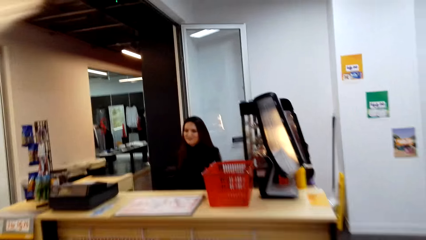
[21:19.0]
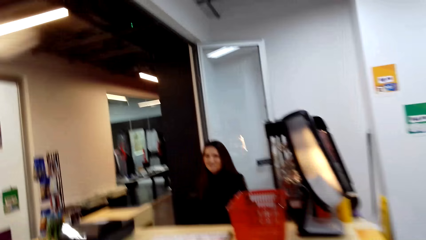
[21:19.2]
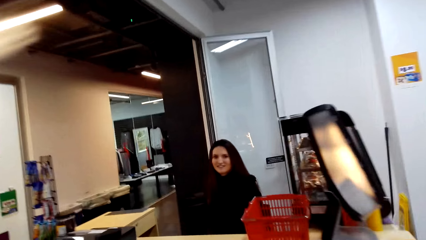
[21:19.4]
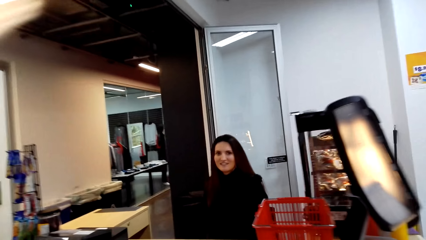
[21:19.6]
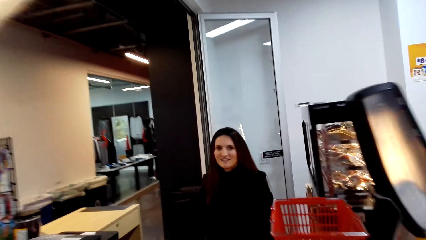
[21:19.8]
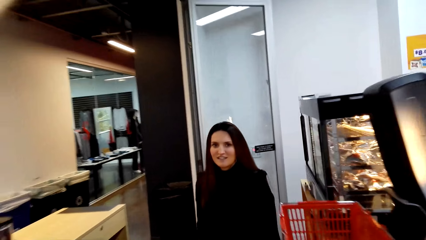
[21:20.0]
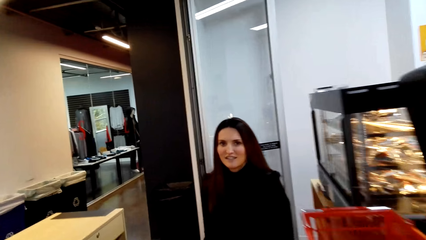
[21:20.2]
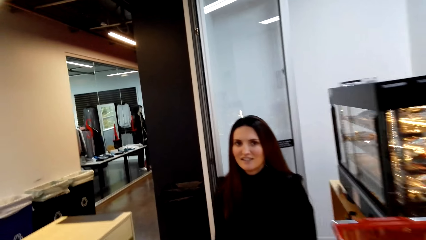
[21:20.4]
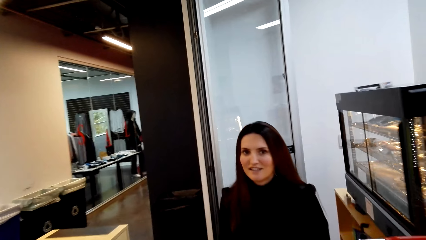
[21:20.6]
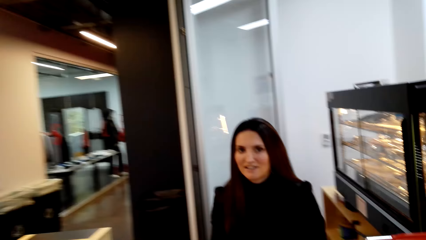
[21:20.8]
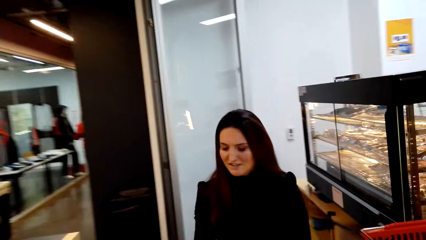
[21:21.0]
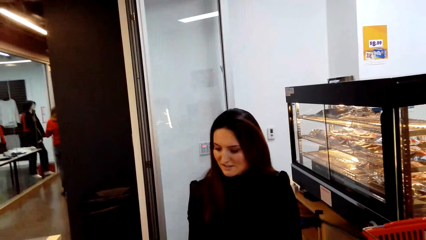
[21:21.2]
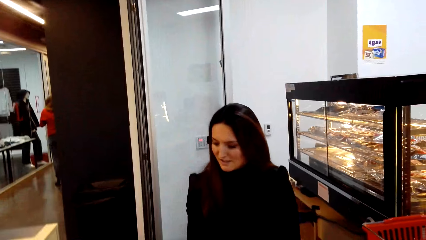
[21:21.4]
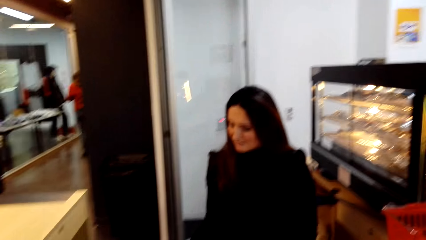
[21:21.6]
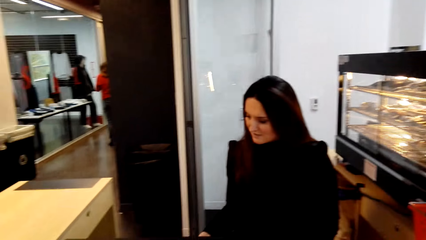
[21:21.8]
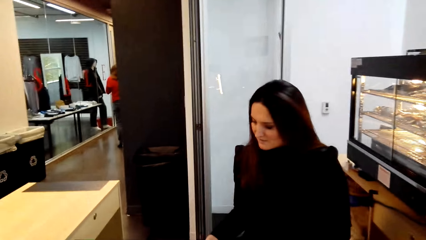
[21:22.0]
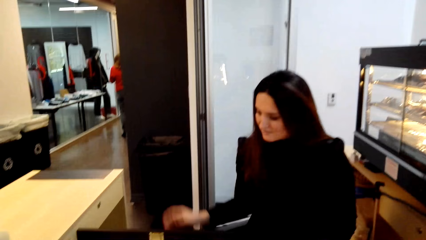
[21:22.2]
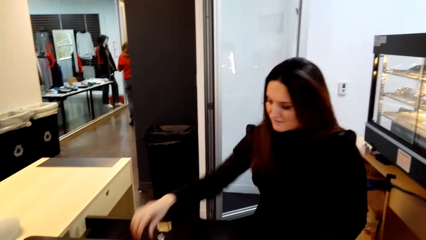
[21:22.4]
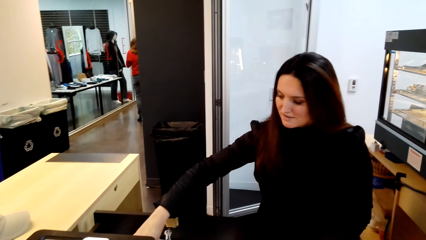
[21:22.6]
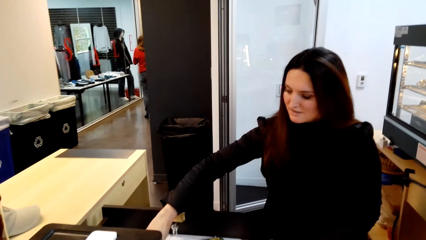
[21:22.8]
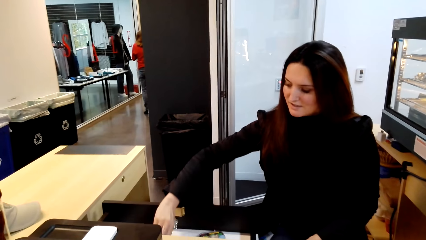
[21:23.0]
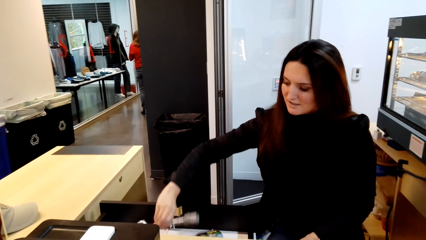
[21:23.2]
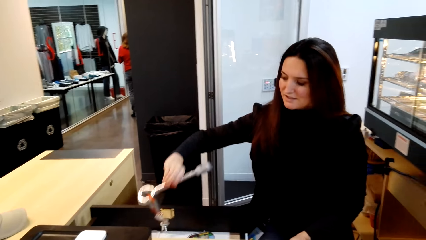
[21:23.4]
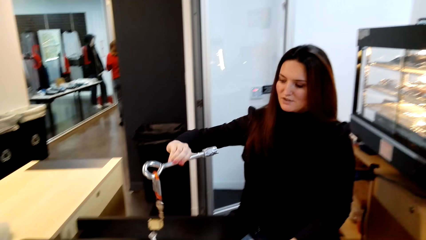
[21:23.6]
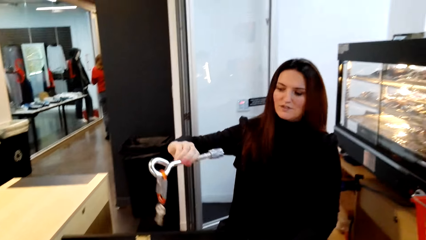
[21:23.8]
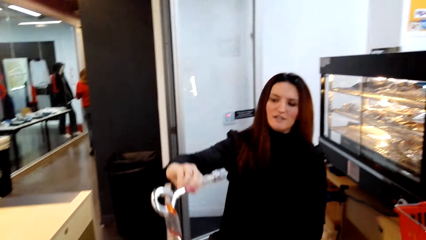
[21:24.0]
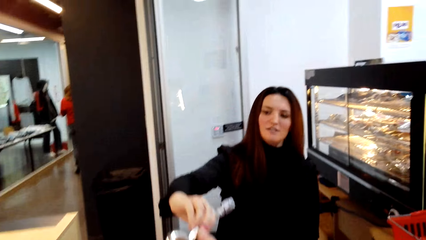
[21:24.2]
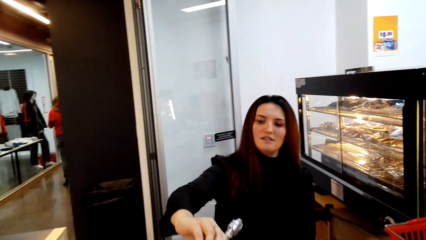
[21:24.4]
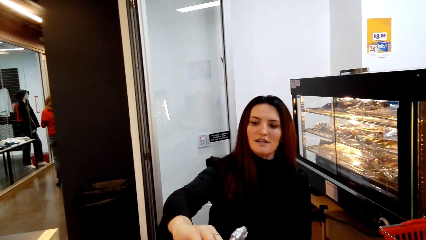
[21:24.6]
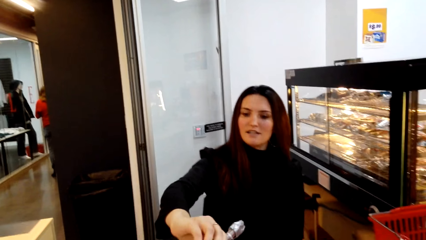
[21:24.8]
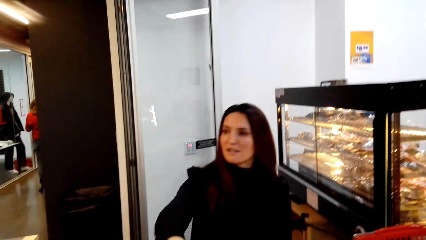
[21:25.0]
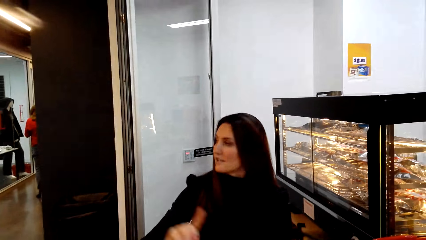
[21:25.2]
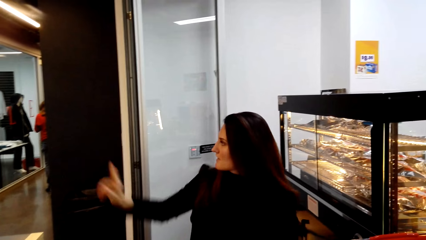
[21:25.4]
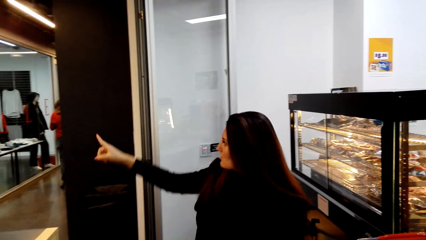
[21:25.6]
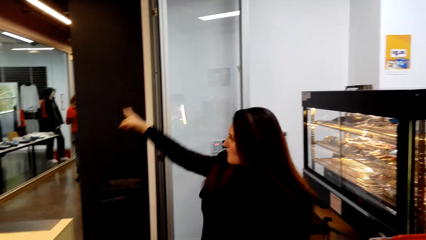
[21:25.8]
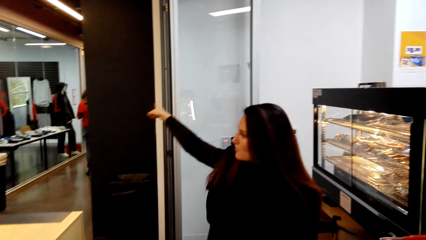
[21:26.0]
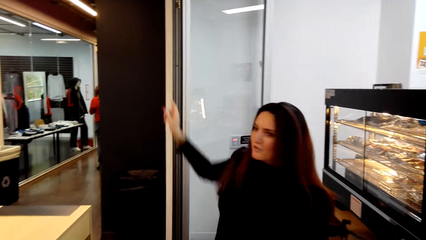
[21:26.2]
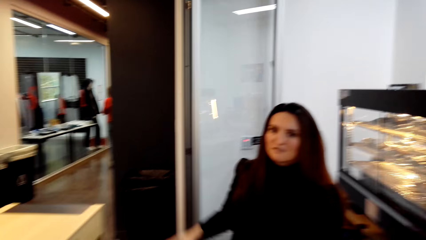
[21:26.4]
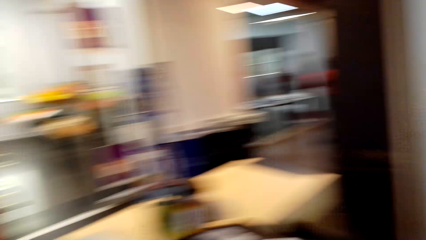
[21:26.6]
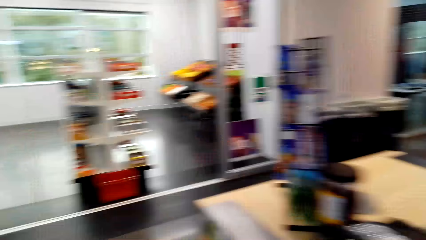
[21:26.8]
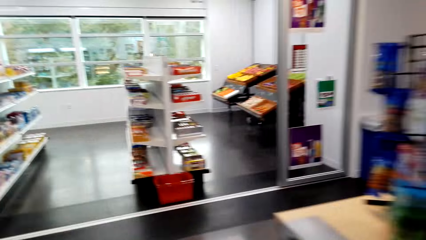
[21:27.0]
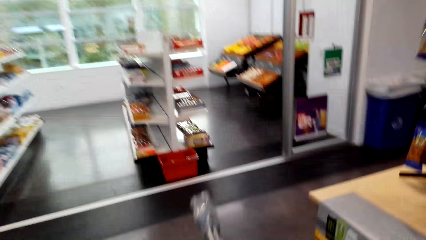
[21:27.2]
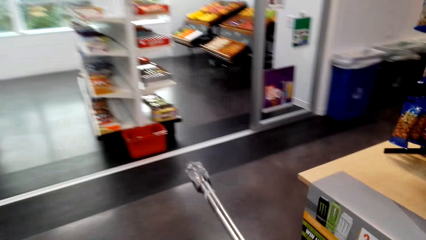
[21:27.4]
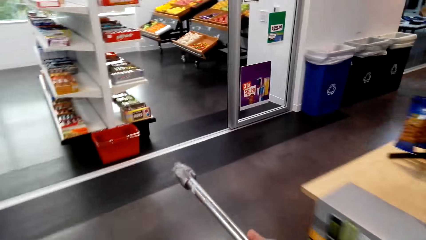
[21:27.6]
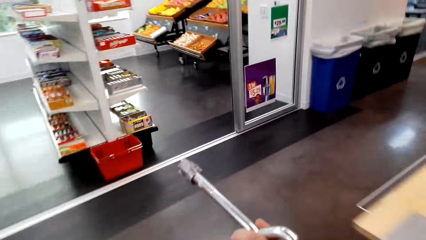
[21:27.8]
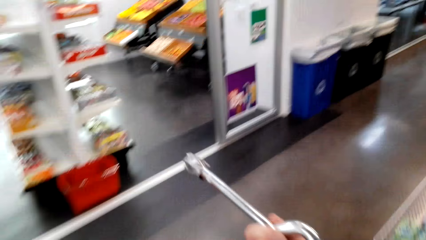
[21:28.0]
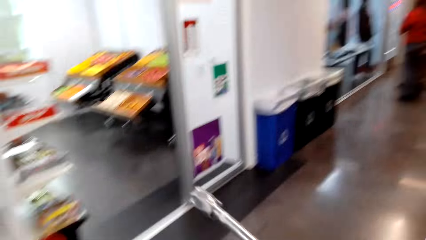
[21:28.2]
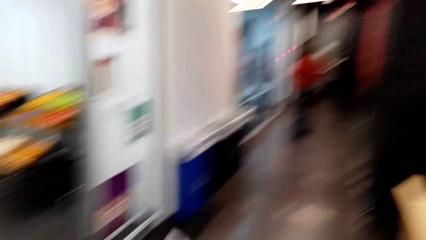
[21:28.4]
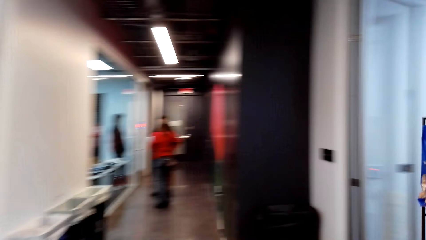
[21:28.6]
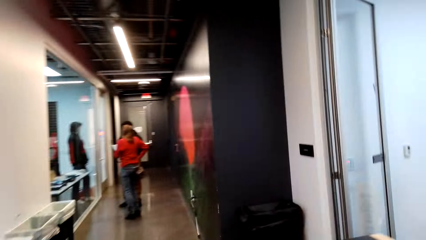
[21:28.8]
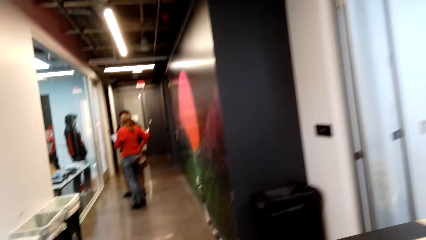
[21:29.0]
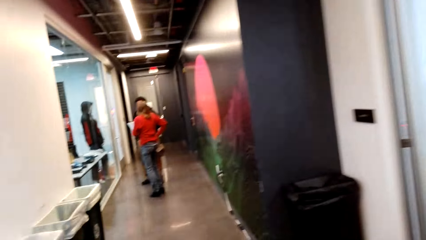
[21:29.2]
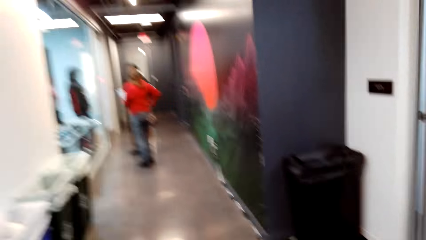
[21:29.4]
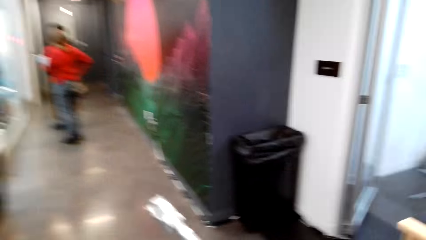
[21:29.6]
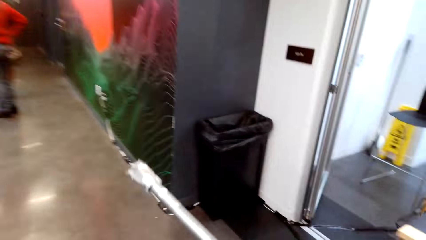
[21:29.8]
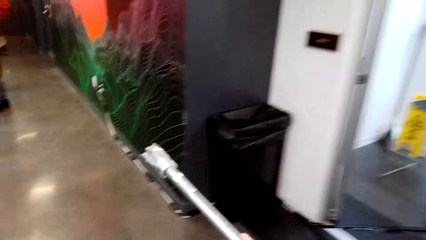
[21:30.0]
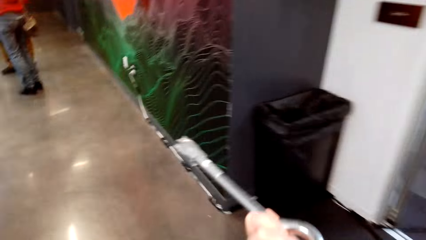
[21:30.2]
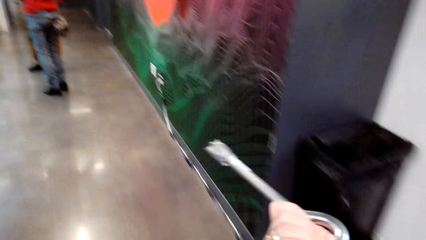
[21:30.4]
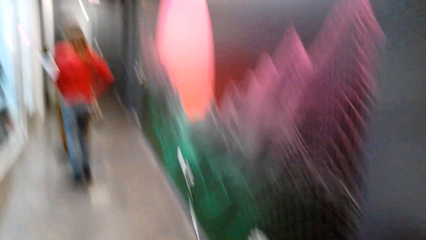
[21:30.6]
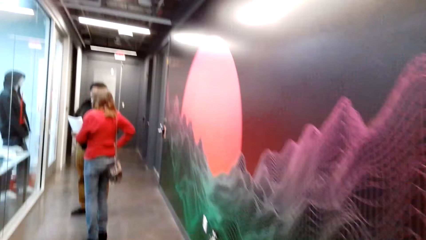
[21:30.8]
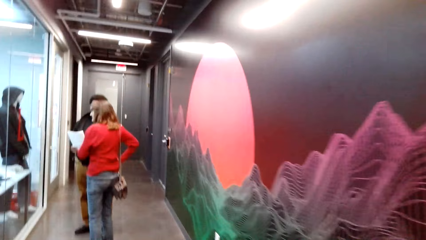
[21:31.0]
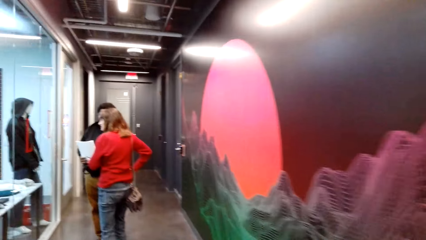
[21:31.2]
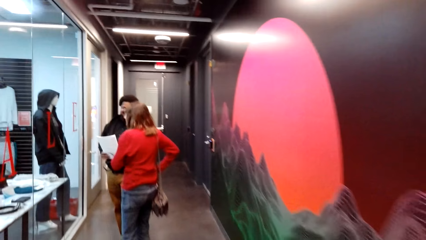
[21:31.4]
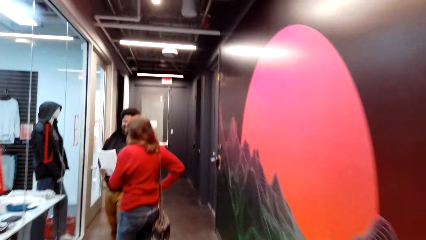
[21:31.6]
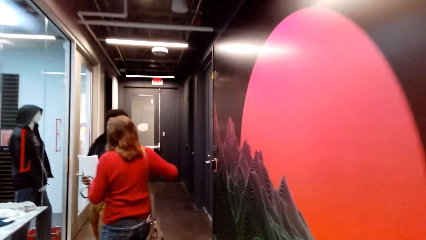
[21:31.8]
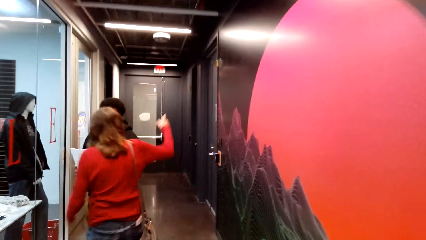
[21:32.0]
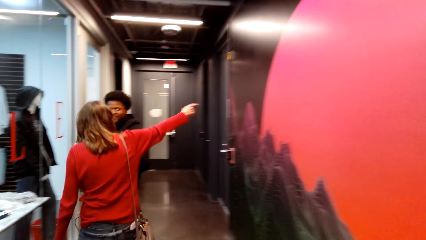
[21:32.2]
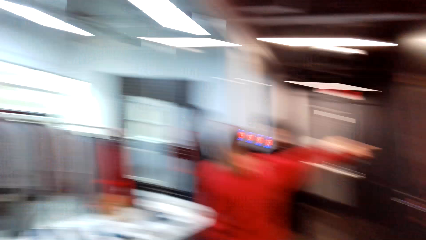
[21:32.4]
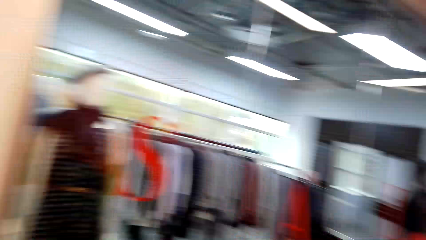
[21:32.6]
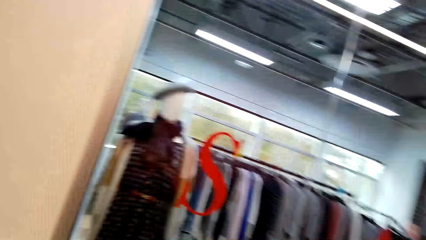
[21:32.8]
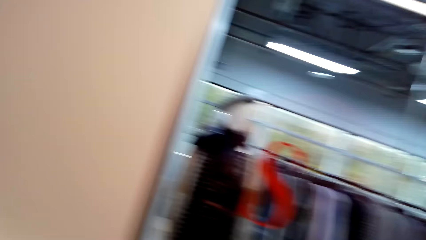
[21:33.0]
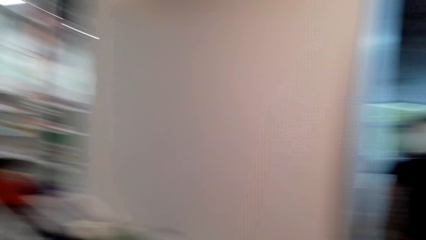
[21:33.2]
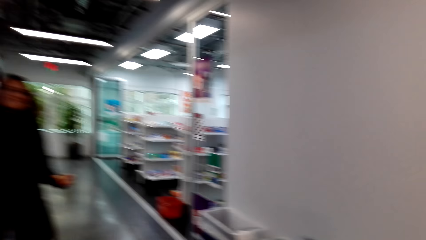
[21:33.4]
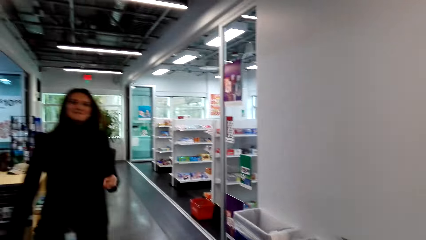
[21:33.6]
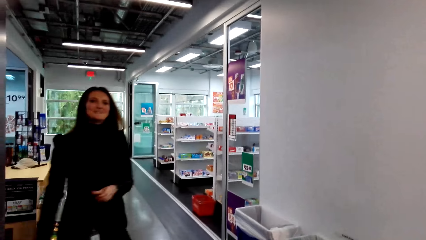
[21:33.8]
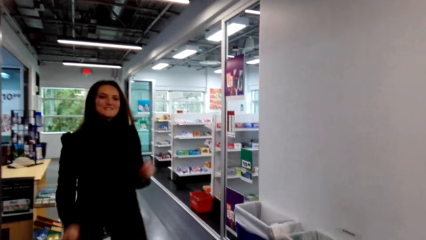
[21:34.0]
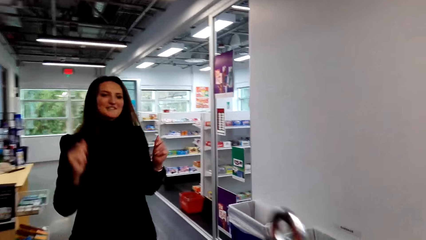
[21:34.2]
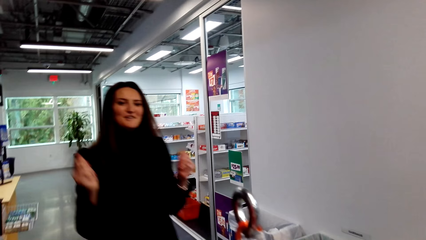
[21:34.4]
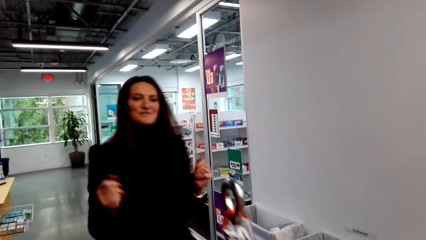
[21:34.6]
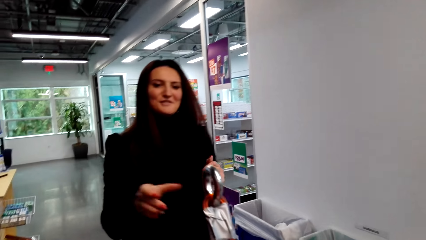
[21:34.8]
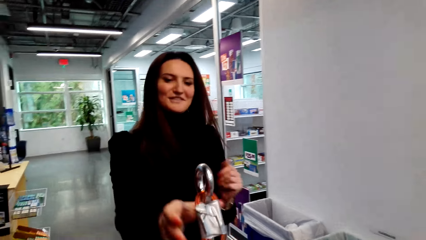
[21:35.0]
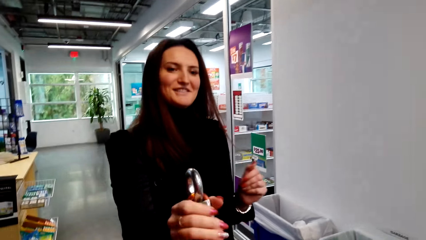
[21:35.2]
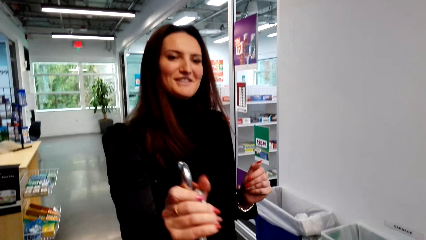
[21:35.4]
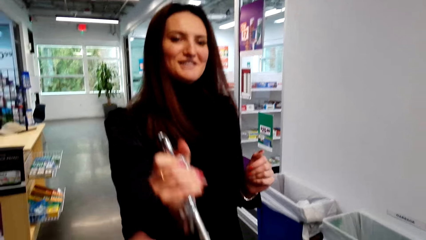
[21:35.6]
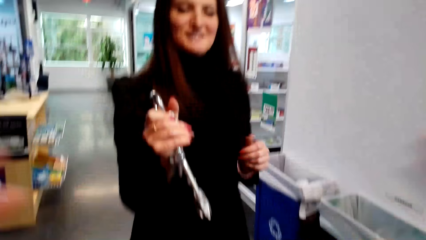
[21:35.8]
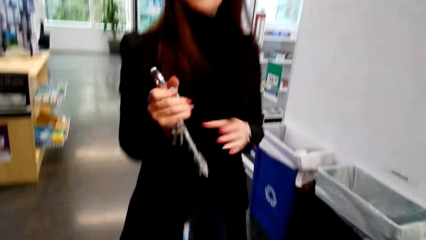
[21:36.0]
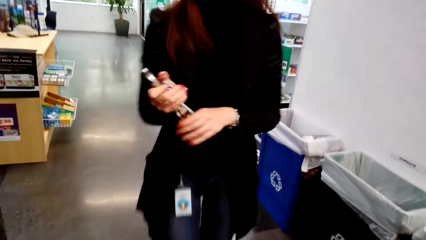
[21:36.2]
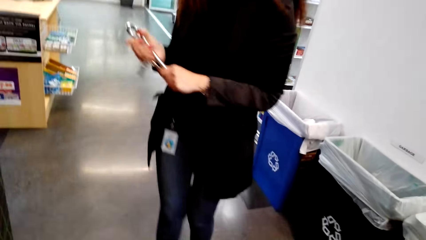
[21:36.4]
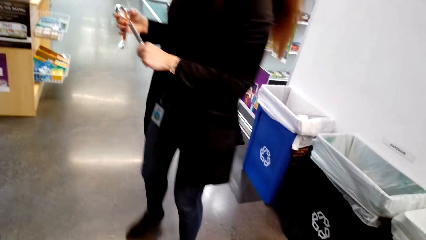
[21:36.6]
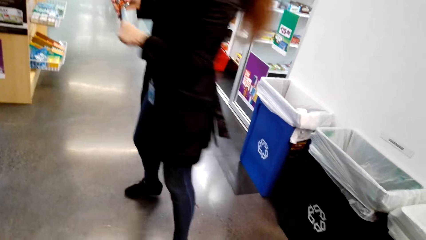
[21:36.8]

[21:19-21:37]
The camera wearer walks in the store. They speak to a lady. They stop at the desk. Another lady stands at the store. The first lady picks a key. The first lady reaches inside a drawer. The camera wearer takes out the key. The first lady gives the key to the camera wearer. The camera wearer speaks to the first lady. The first lady directs the camera wearer. The camera wearer walks in the store towards the exit with the key in hand. A man stands at the store. The other lady moves her hand. The first lady walks behind the camera wearer. The first lady speaks to the camera wearer. The camera wearer gives the key to the first lady. The first lady takes the key from the camera wearer.
